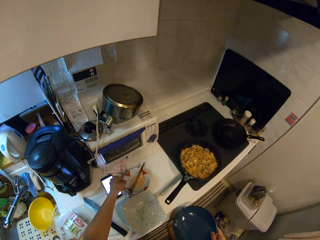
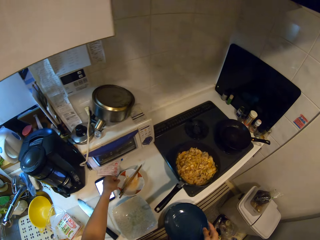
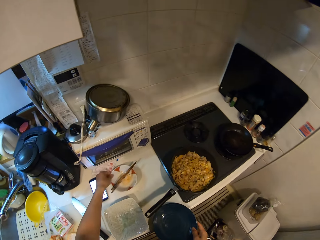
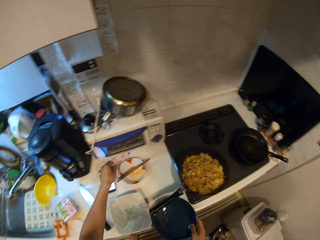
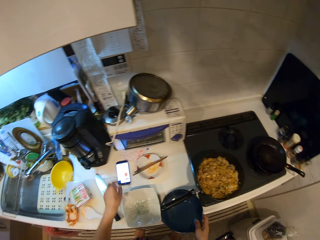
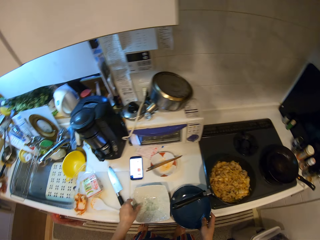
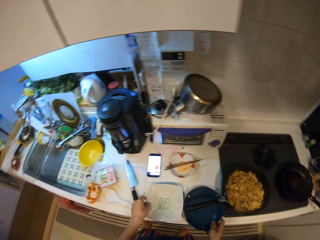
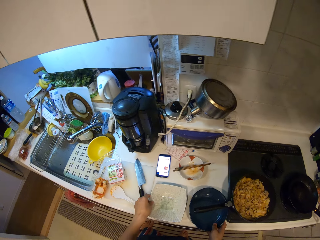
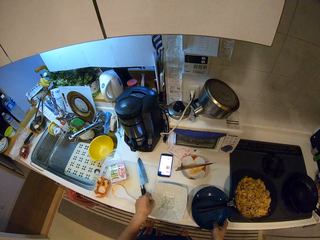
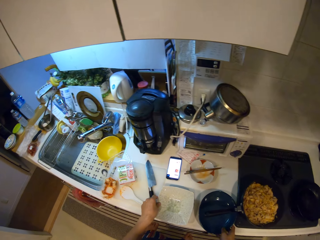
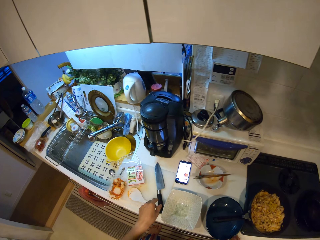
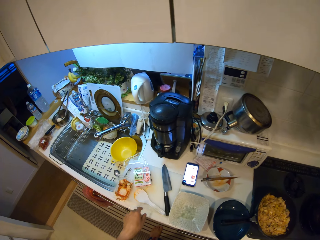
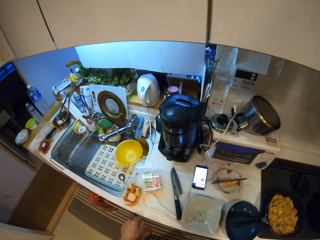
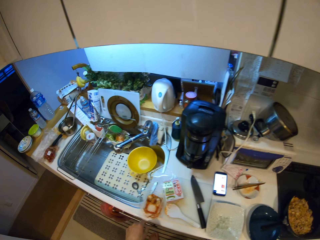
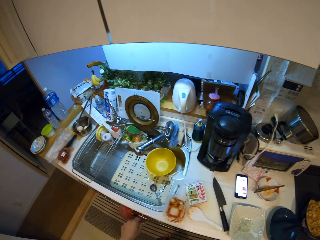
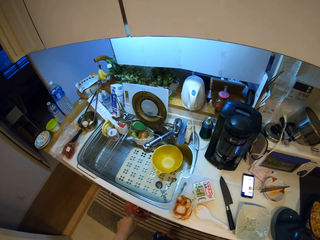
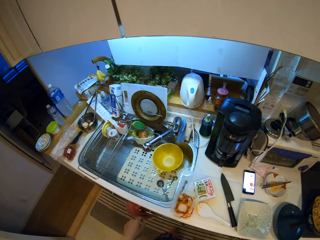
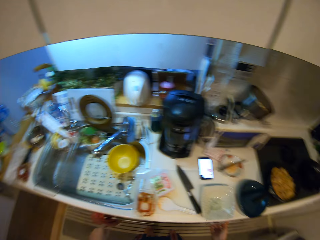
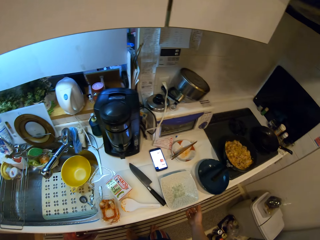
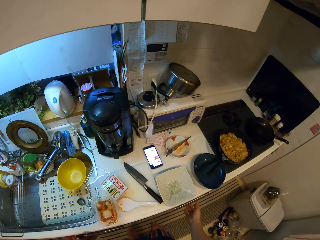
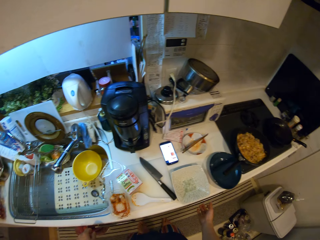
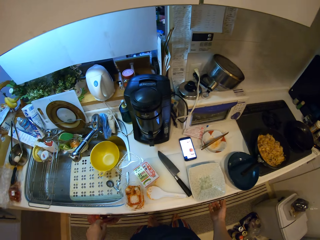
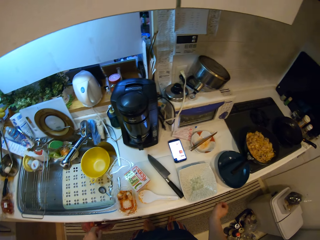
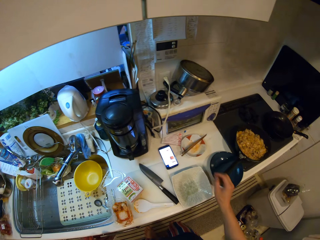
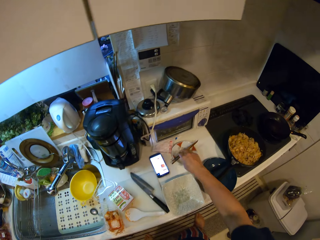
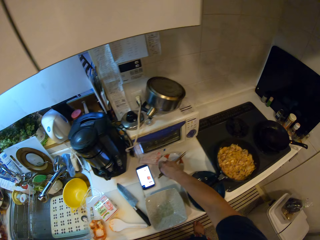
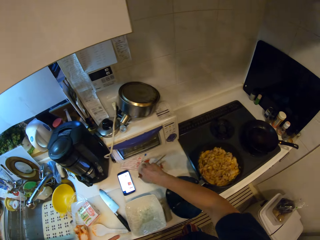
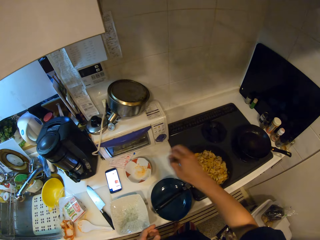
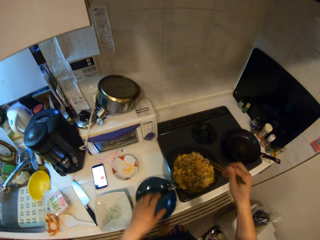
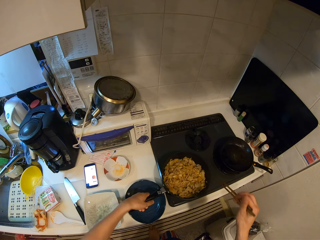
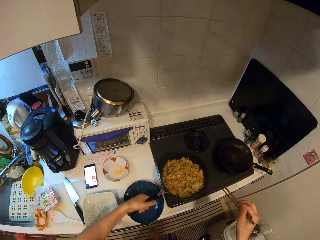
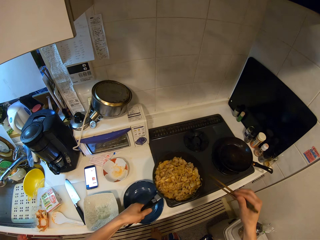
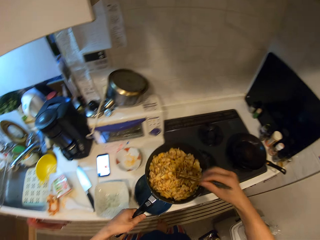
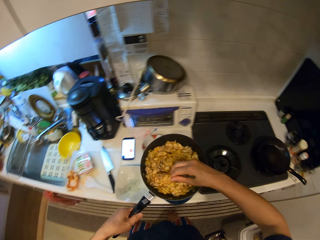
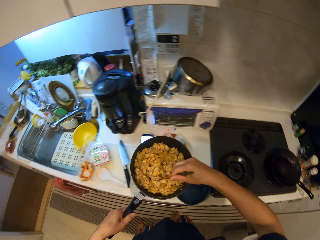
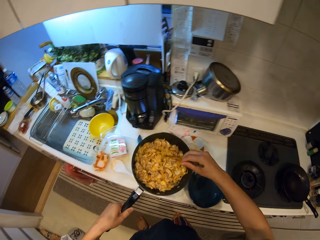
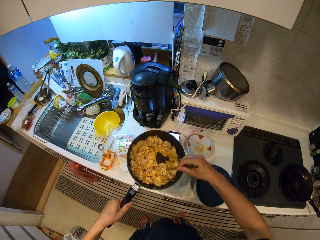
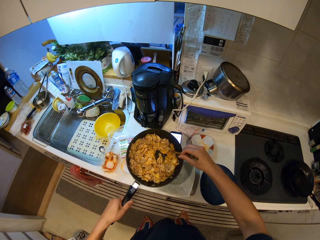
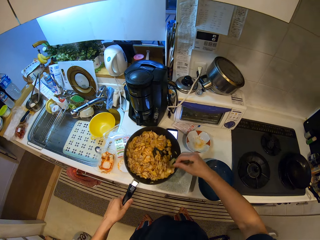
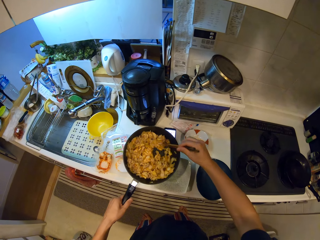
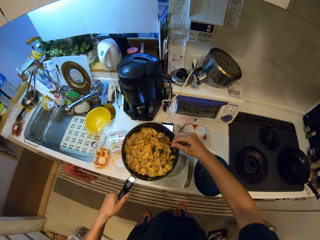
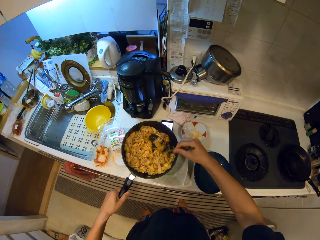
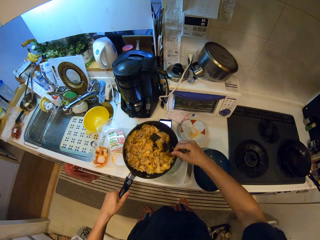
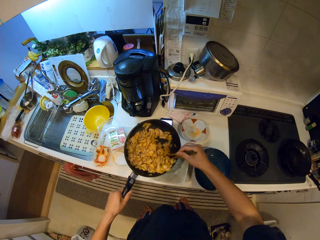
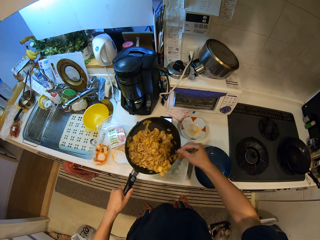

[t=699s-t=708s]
The camera wearer moves the bowl with the chopsticks. They move plates on the counter. They put the chopsticks on the counter. They move the plate on the counter. They put down a plate on the counter. They walk around a kitchen. They look around the kitchen. They take the chopsticks from the bowl or plate. They take the pan from the burner. They move the food in the pan with the chopsticks. They empty pasta on a plate.
